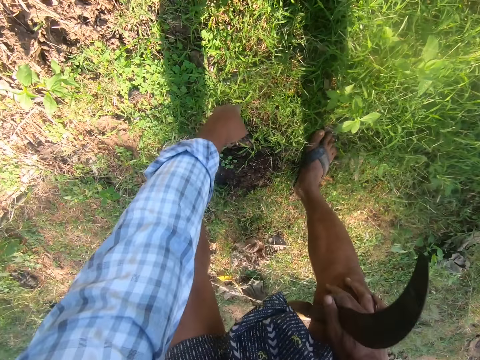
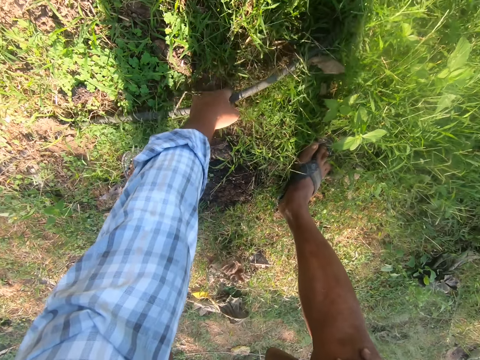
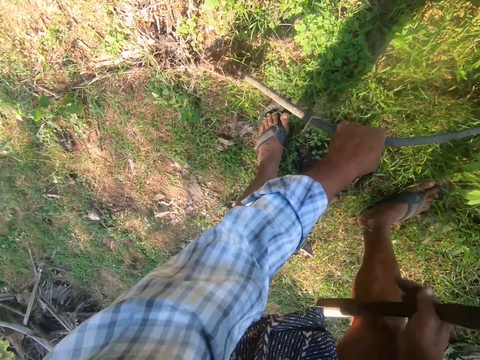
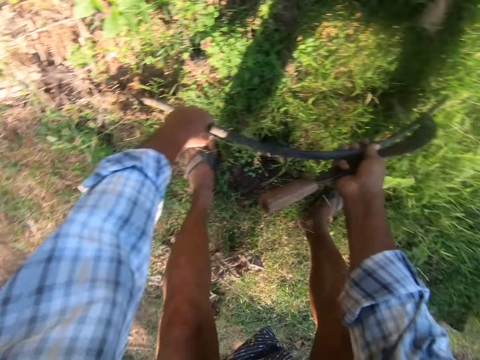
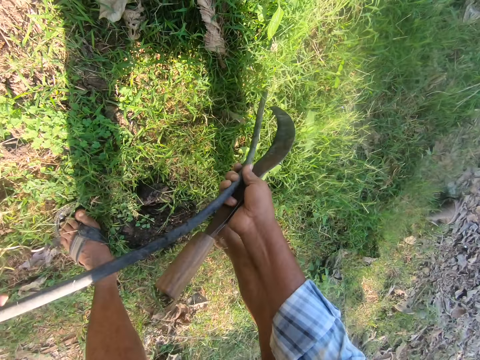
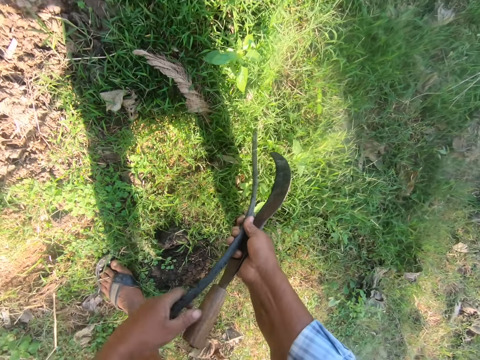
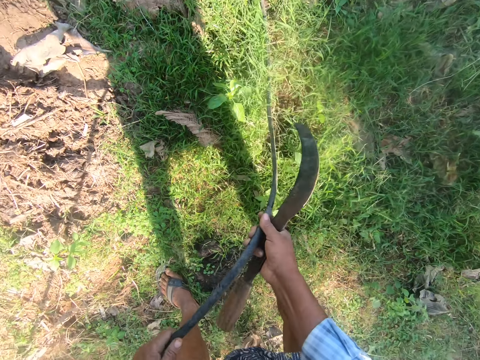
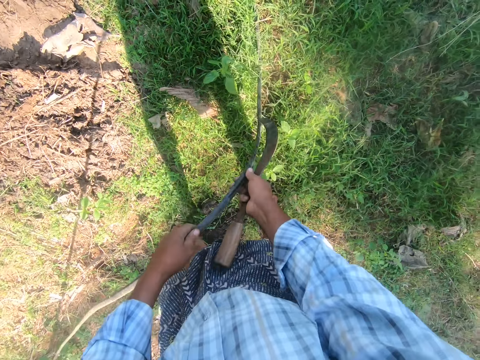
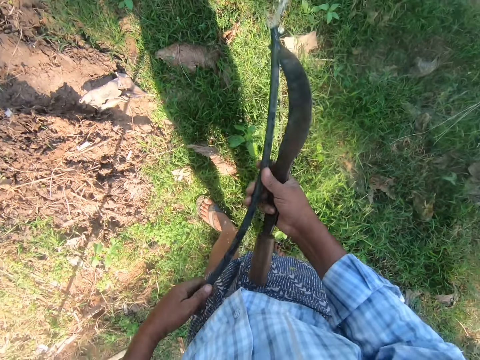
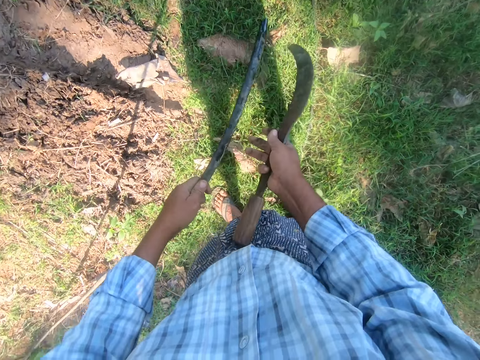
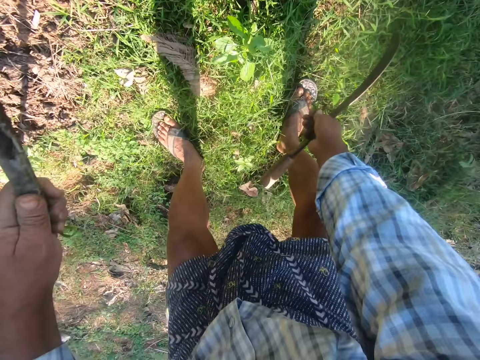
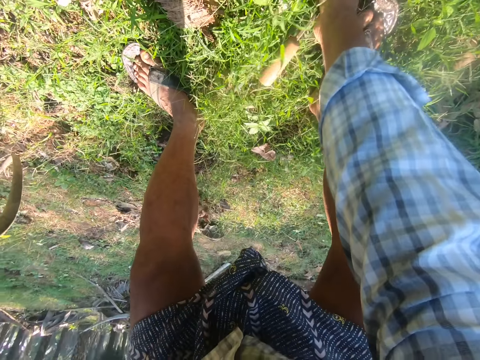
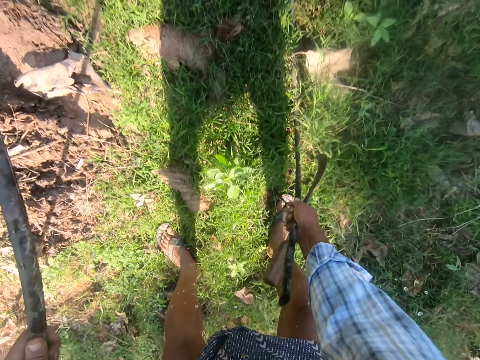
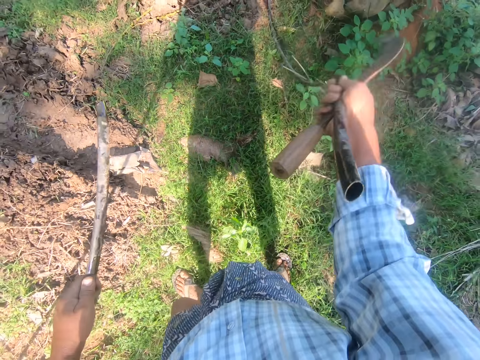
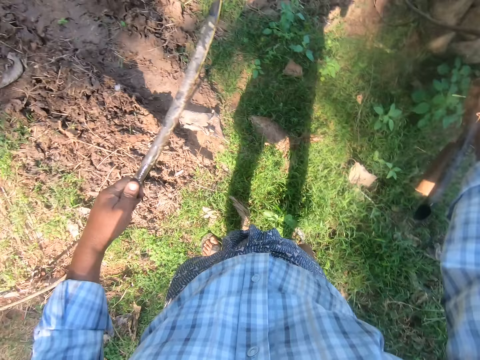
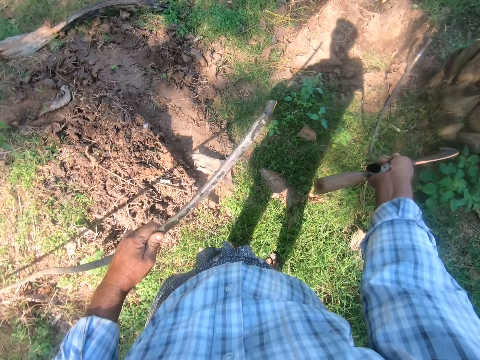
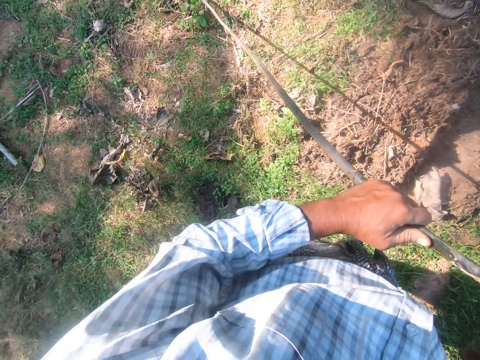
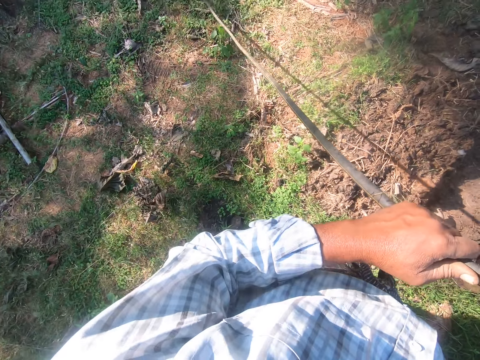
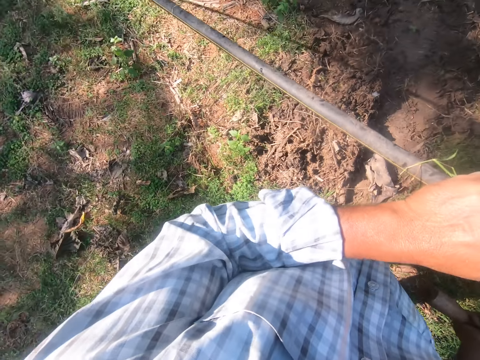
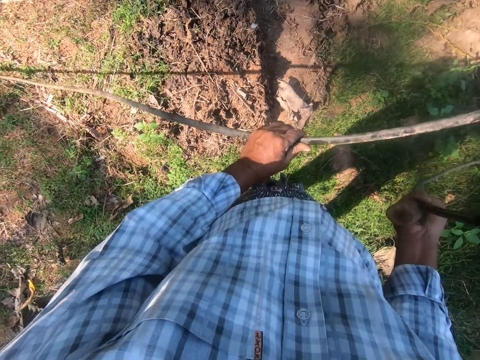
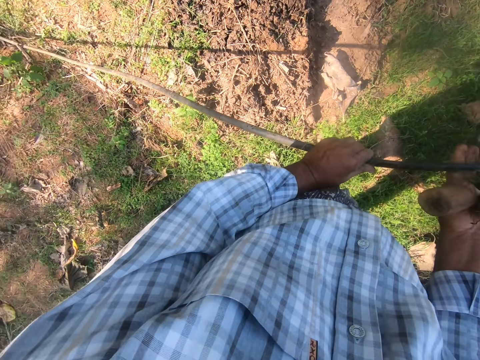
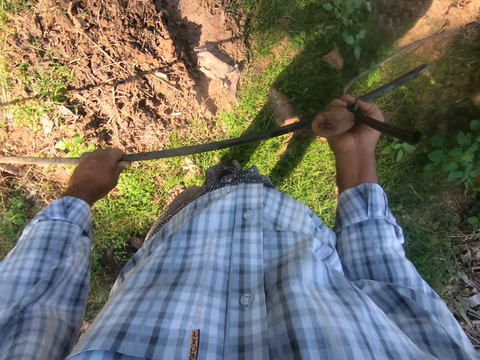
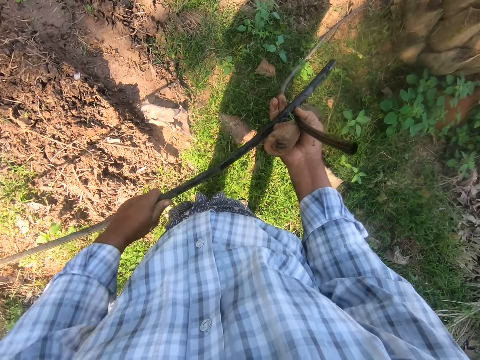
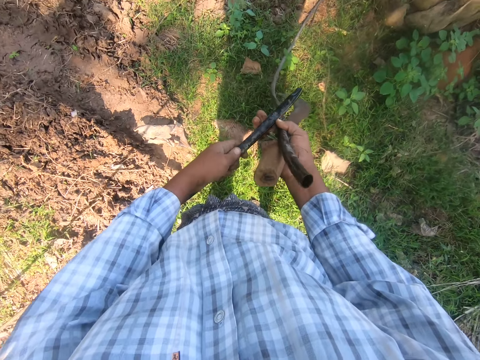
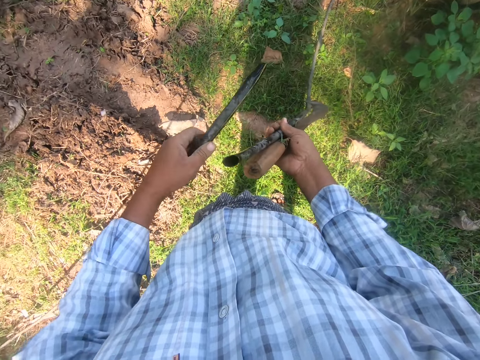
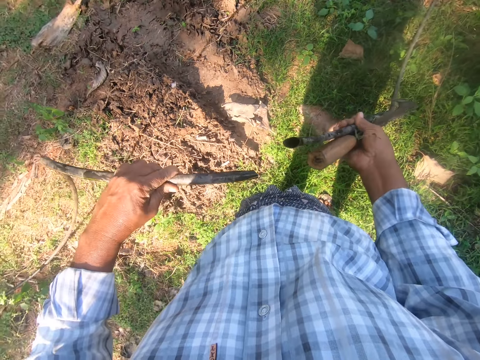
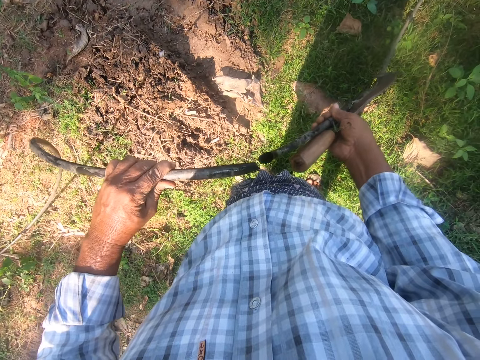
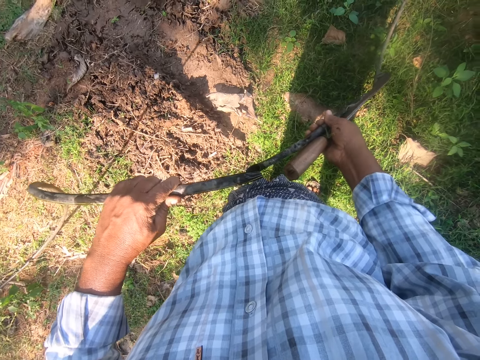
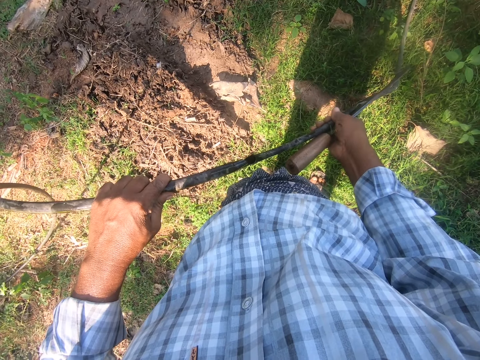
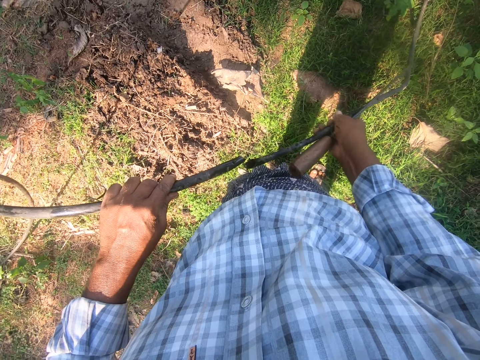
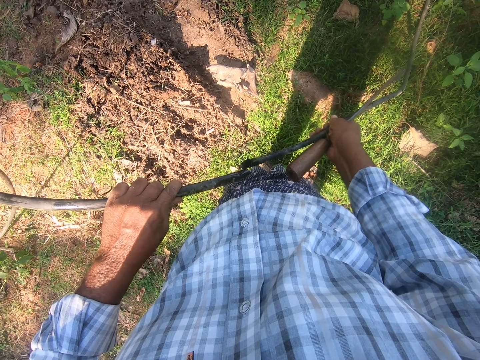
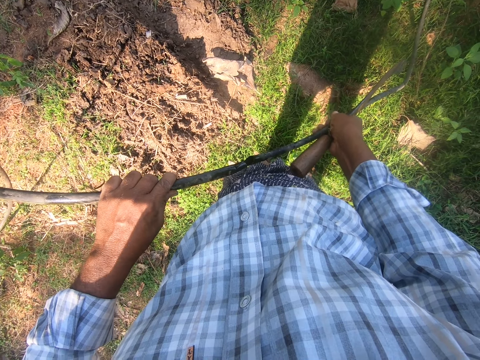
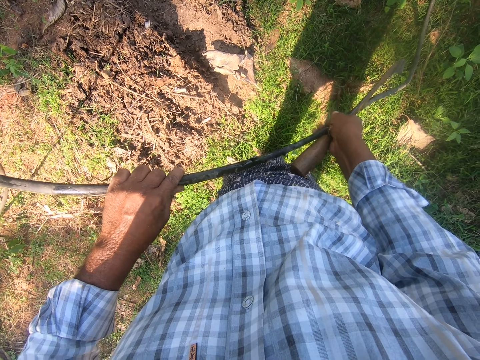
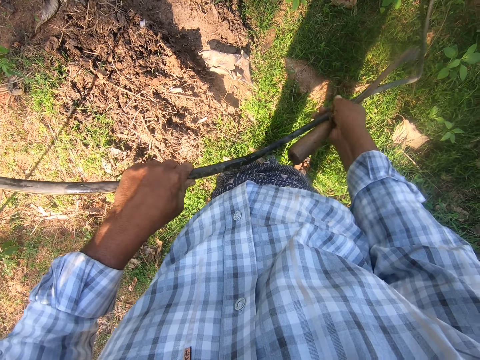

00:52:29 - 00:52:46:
The camera wearer bends downwards. He picks up a thick wire or pipe from the ground with his left hand. He pulls the wire with both hands. He moves around and bends downwards. He picks up another thick wire from the ground with his right hand. He stands up. He pulls the pipe on the ground. He looks around. He pulls the wire in his left hand. He wipes the pipe with his hand. He looks at the pipe. He joins the wire in his left hand to the wire in his right hand.

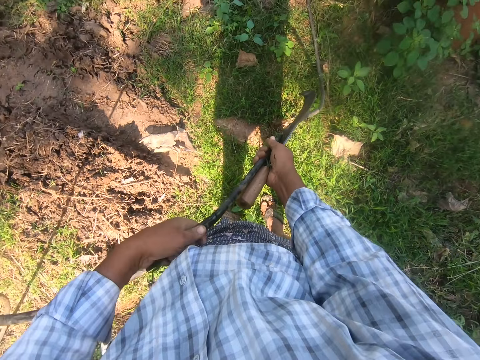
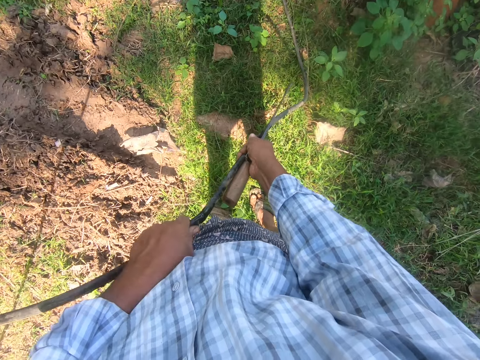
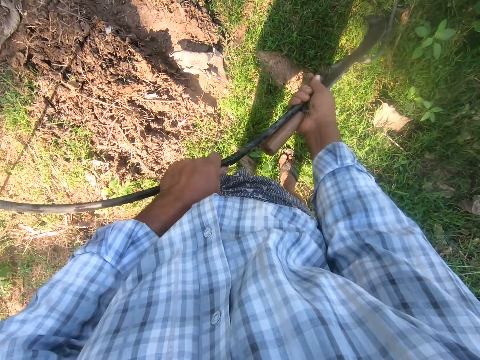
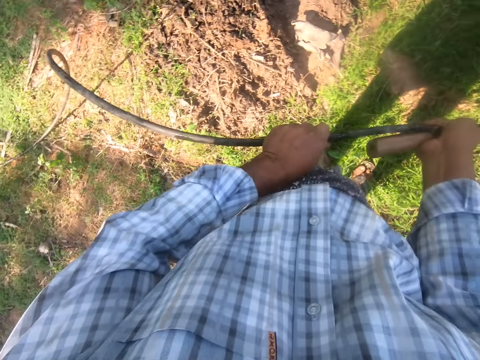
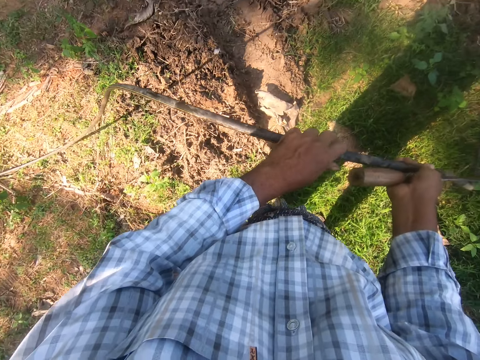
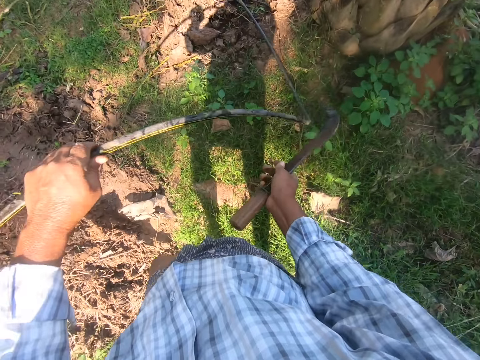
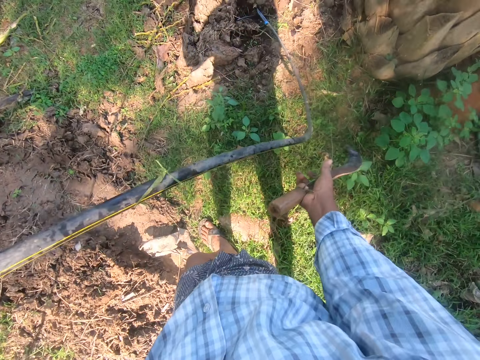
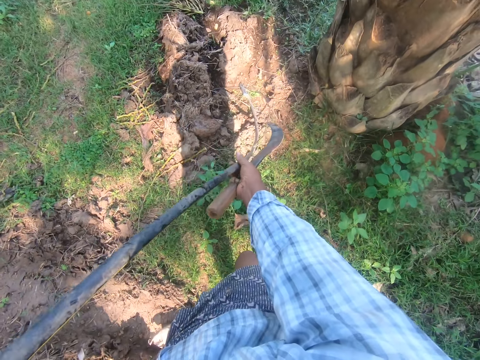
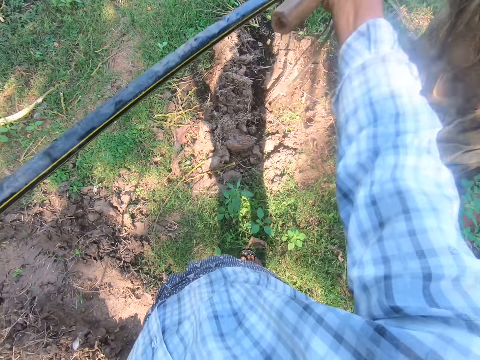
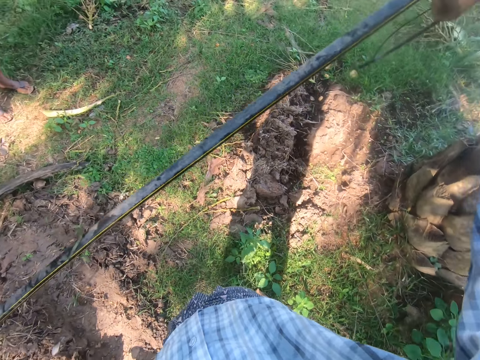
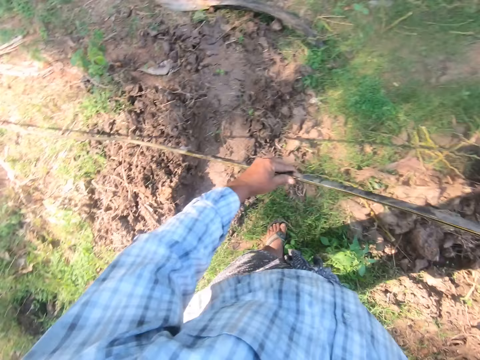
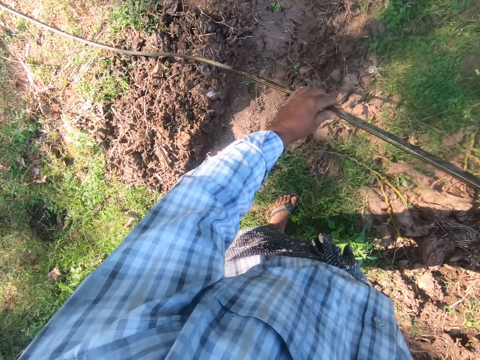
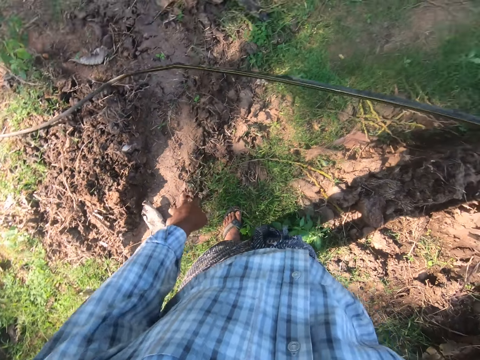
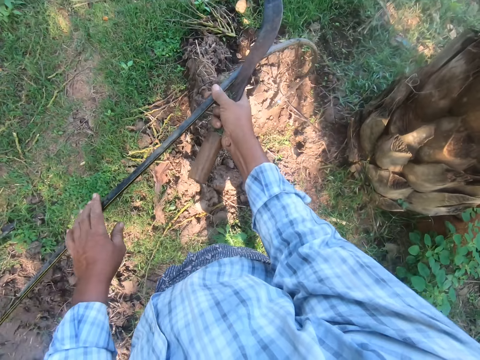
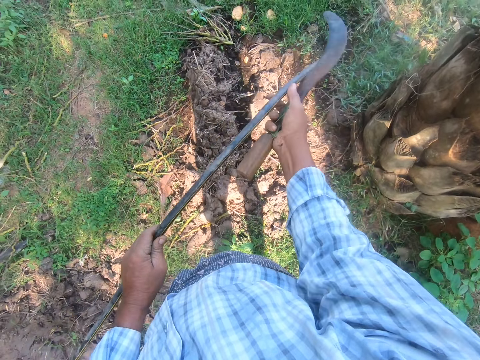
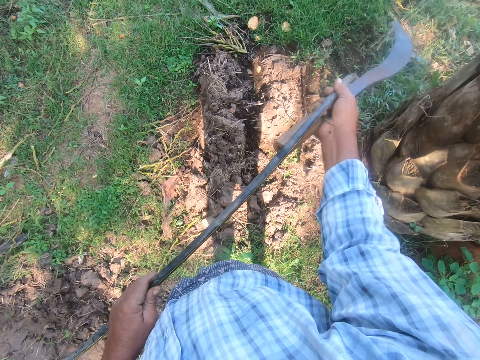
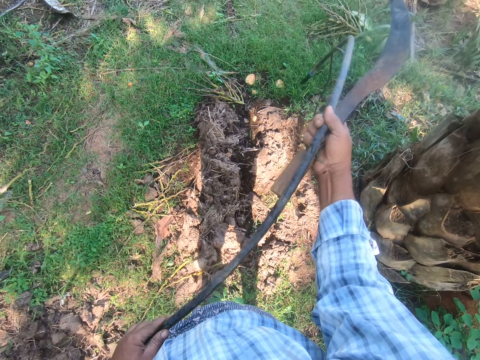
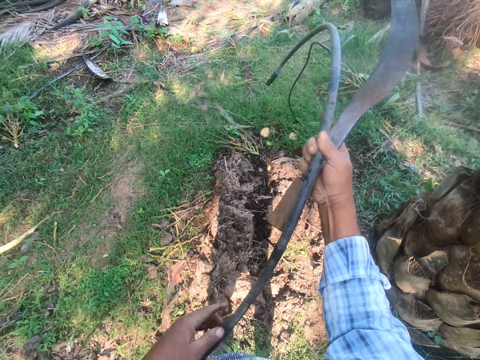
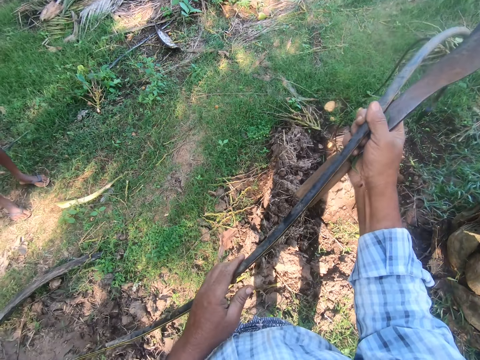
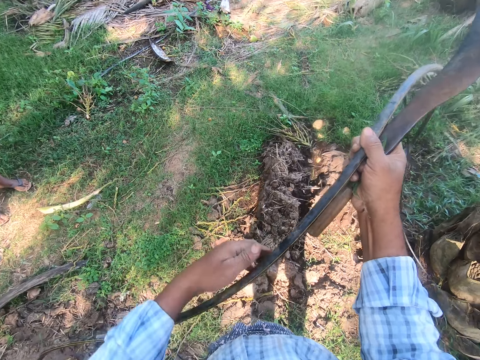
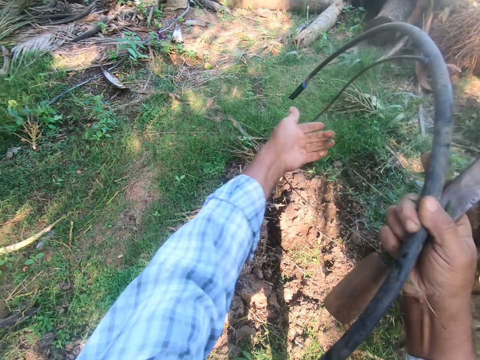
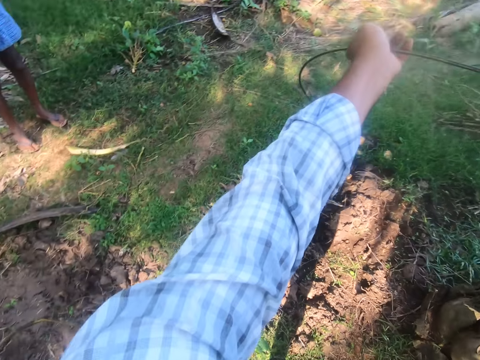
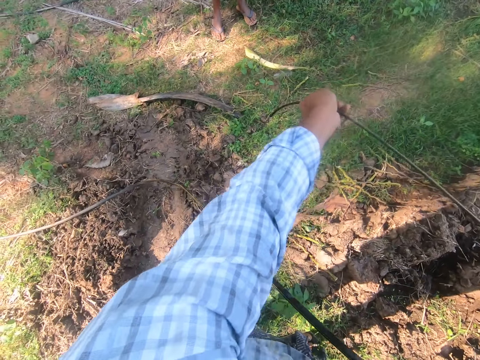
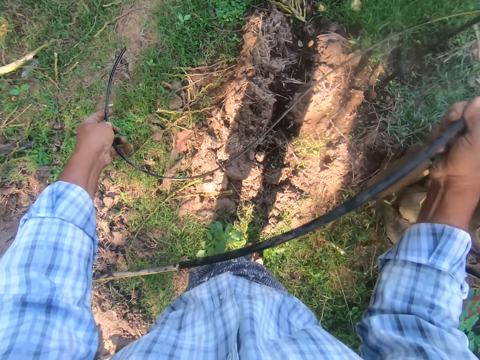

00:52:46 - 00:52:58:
The camera wearer looks at the pipe or wire. He lifts the pipe upwards and moves around. He raises the end of the joined wire up with his right hand. A man stands close to the camera wearer. The camera wearer looks at the pipe and lifts the pipe upwards. The man stands close to the camera wearer. The camera wearer holds a part of the wire with his left hand. The man stands close to the camera wearer. The camera wearer stretches the wire.
